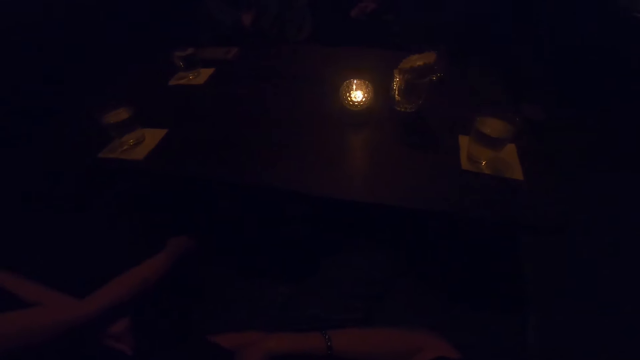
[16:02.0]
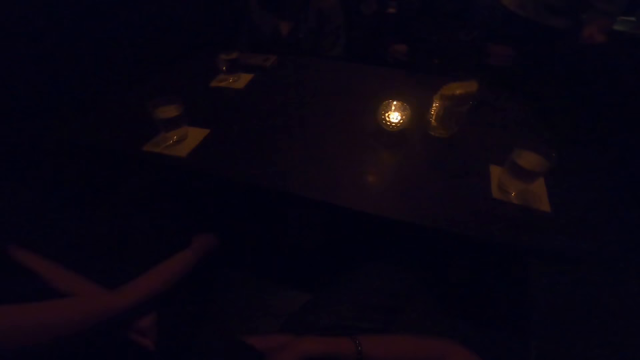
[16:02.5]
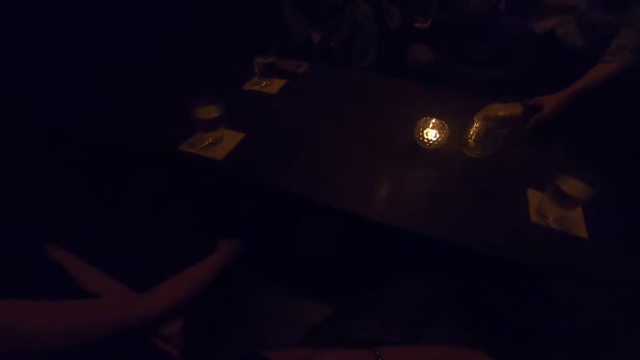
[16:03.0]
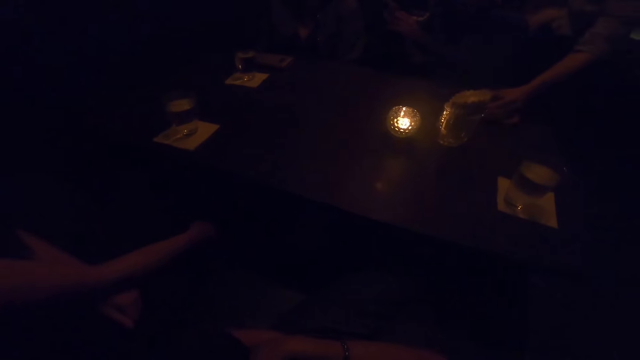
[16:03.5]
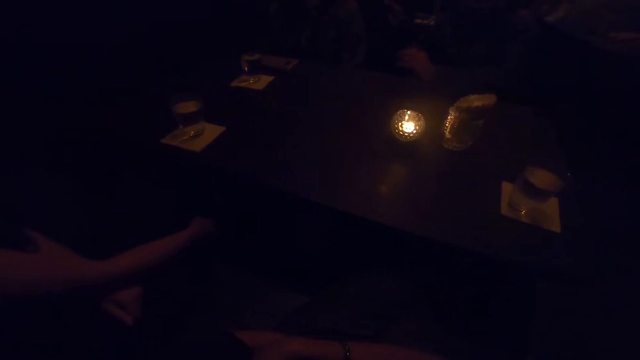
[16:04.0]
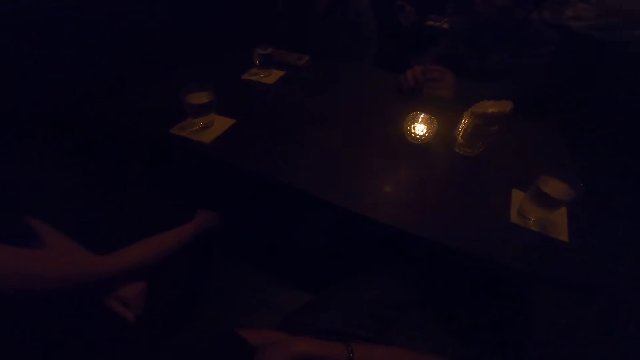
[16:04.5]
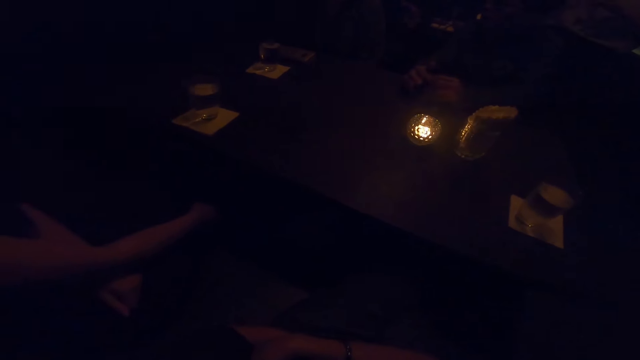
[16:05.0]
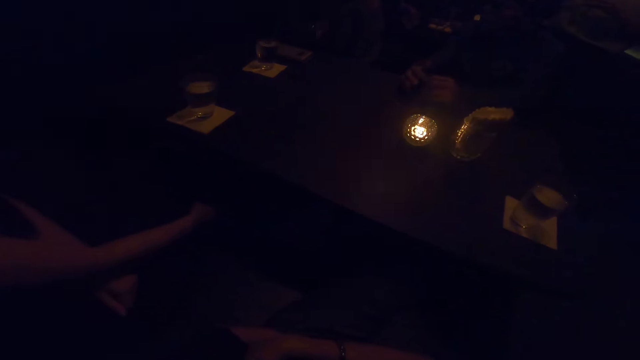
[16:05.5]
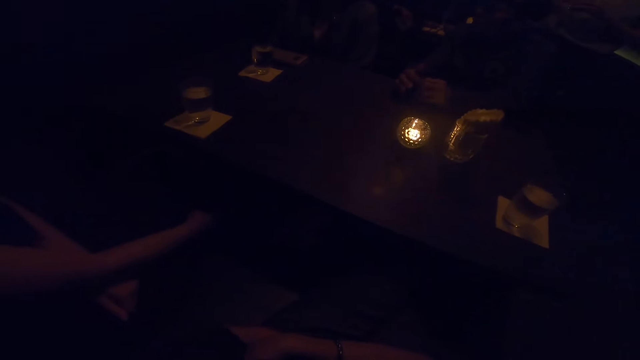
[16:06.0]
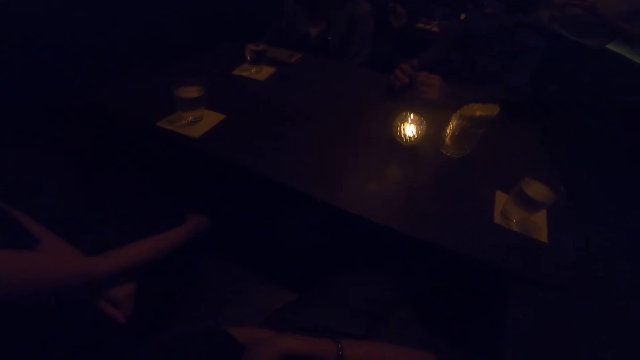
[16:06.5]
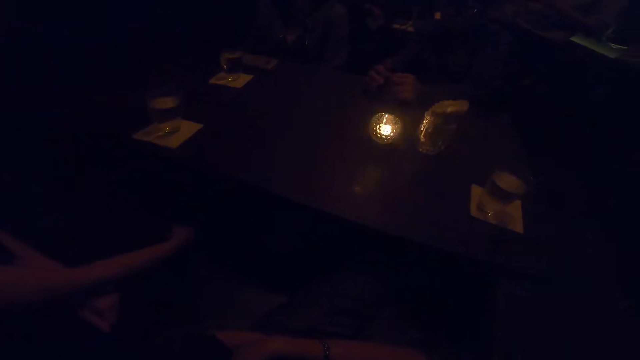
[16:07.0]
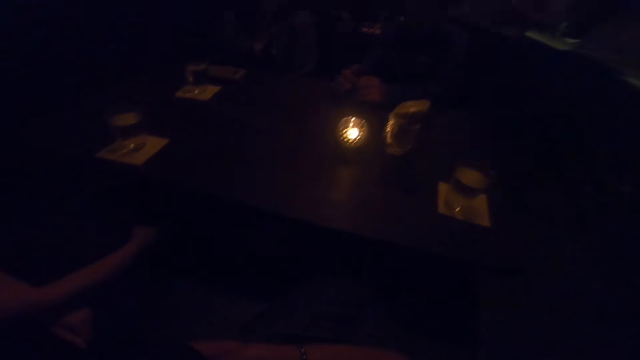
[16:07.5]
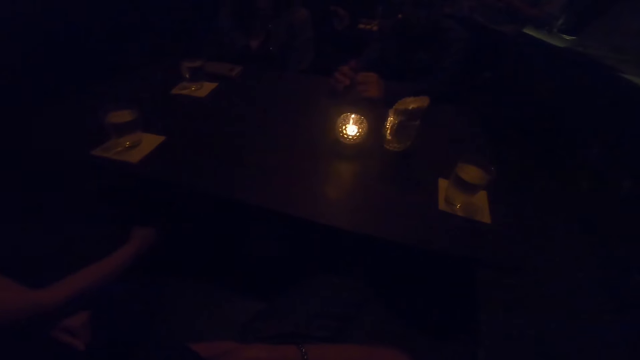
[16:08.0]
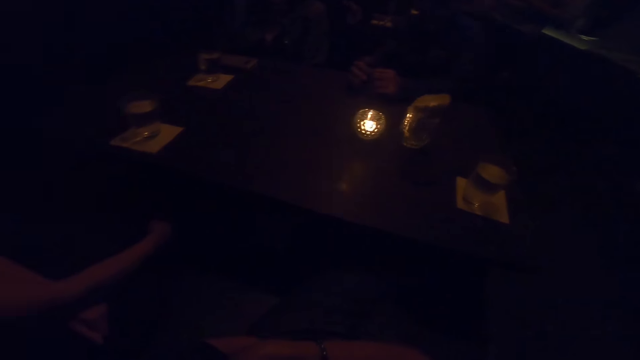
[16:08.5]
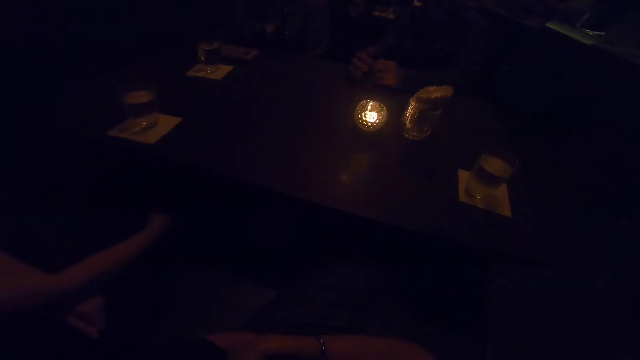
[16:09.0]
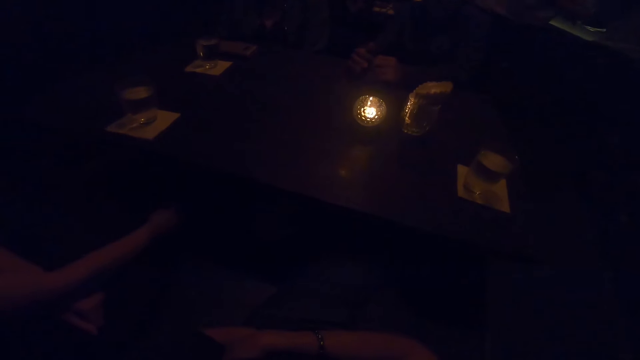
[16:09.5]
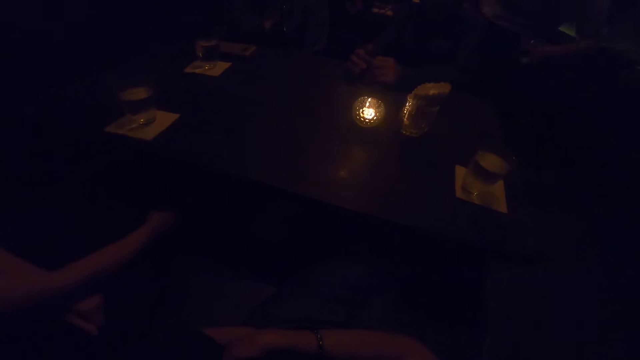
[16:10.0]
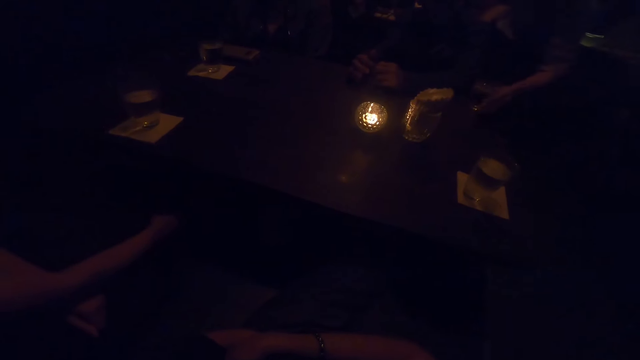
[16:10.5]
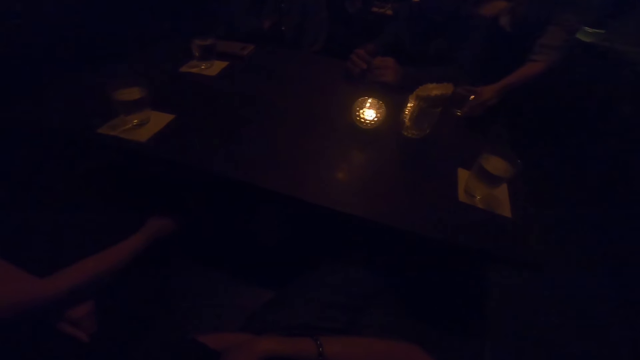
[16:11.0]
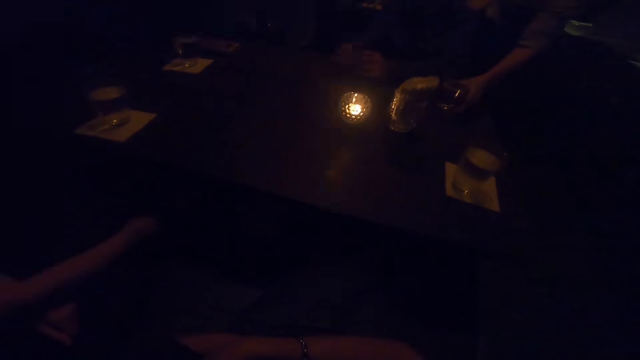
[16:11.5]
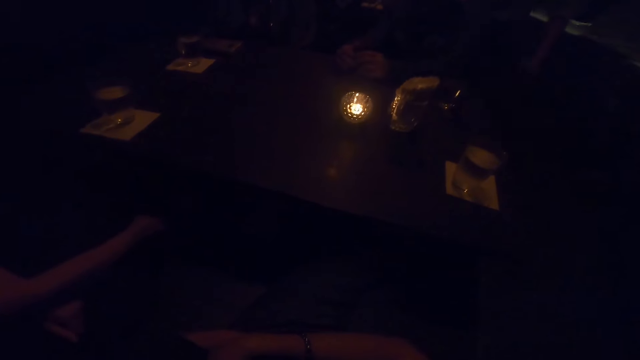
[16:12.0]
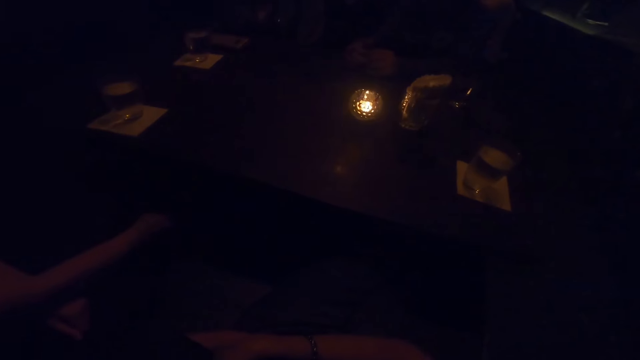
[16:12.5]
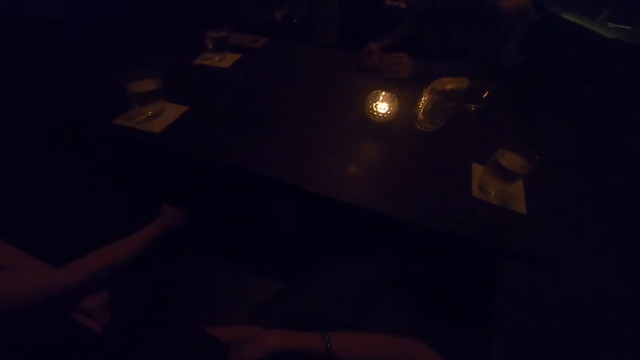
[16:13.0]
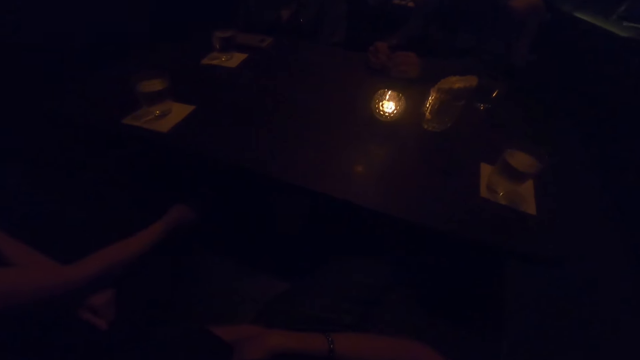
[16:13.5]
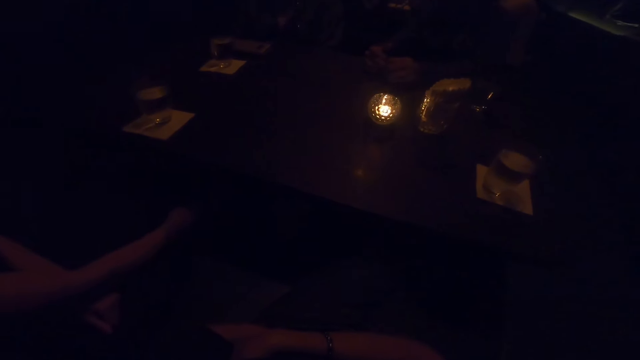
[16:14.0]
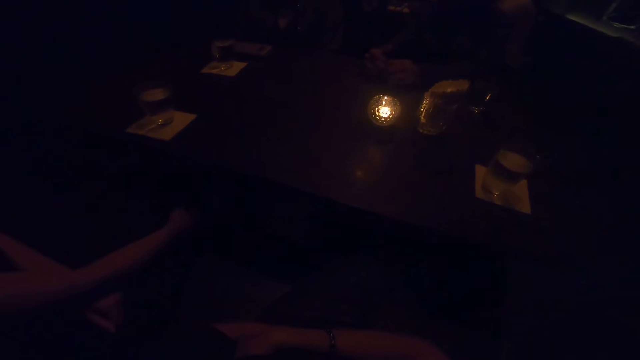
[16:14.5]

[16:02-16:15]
A woman picks up a cup of water from the table with her left hand. The woman drops the cup of water on the table with her left hand.

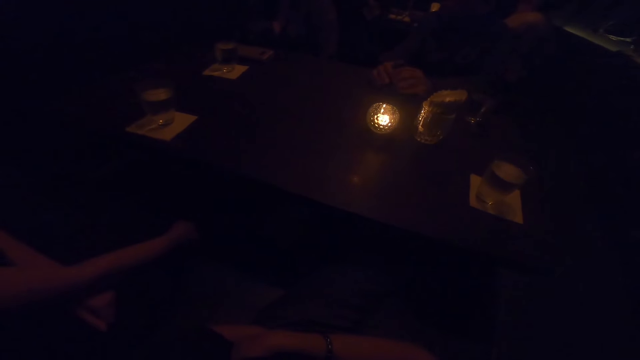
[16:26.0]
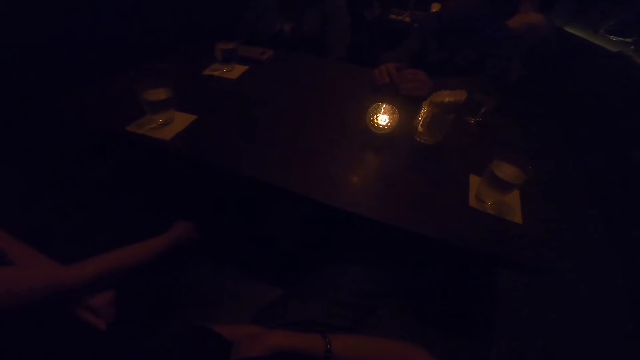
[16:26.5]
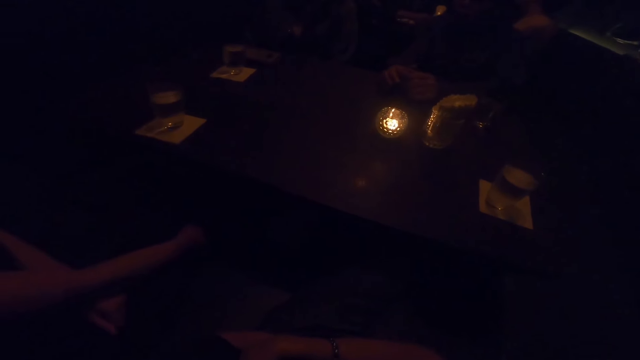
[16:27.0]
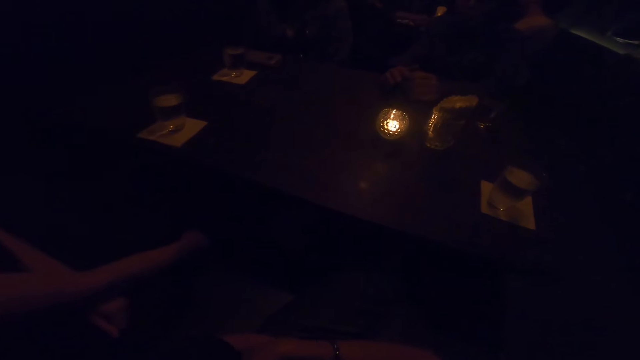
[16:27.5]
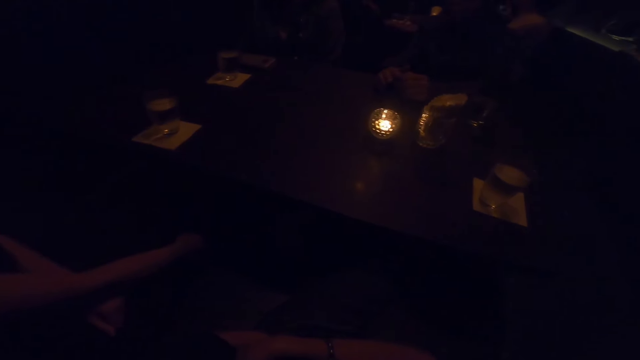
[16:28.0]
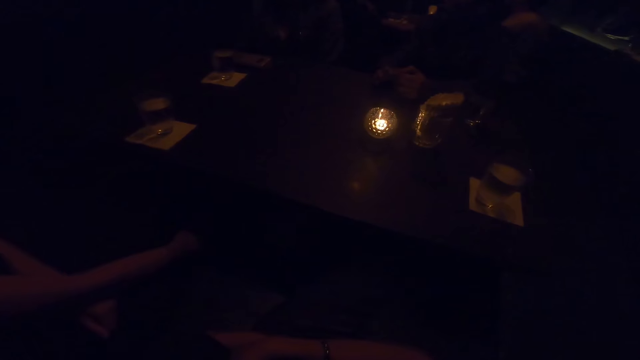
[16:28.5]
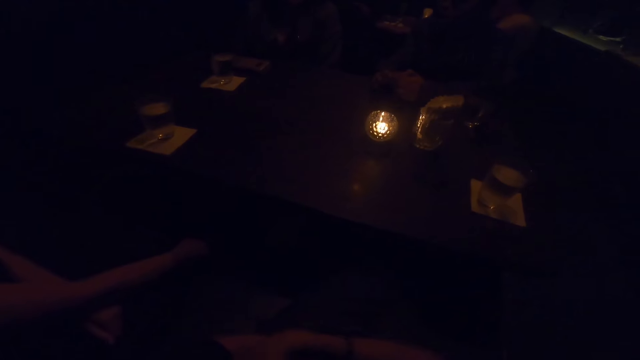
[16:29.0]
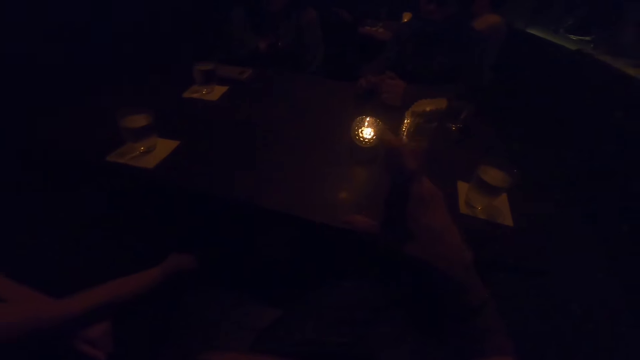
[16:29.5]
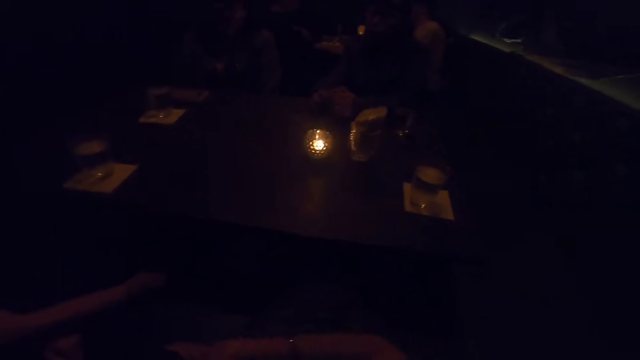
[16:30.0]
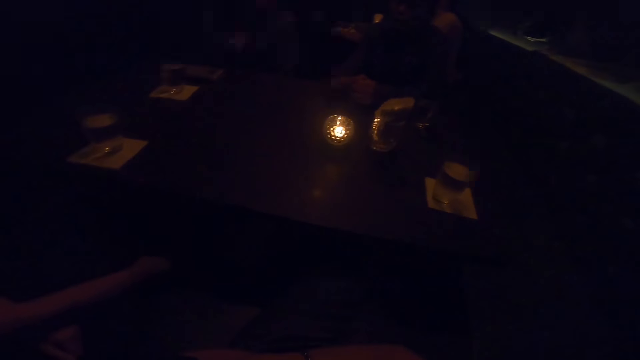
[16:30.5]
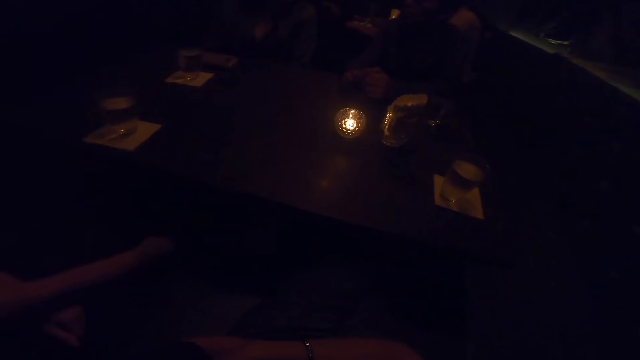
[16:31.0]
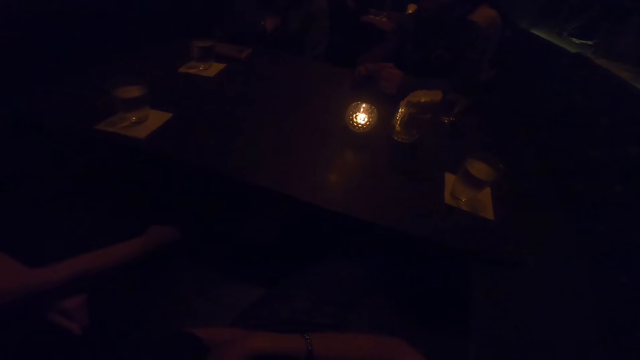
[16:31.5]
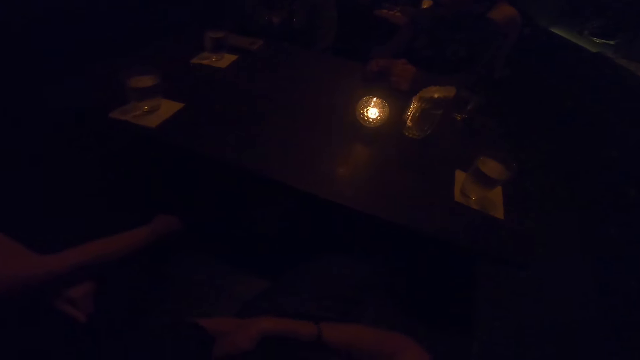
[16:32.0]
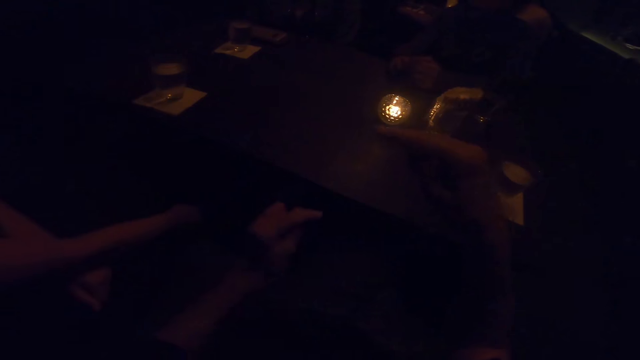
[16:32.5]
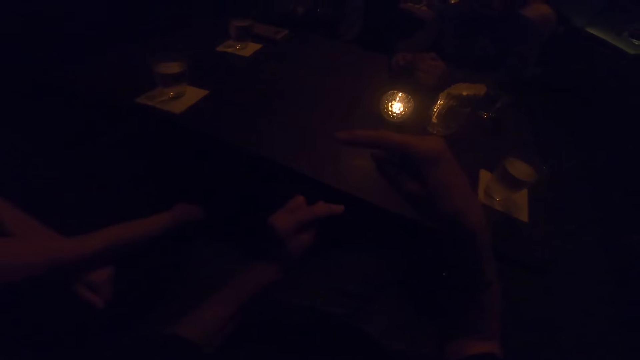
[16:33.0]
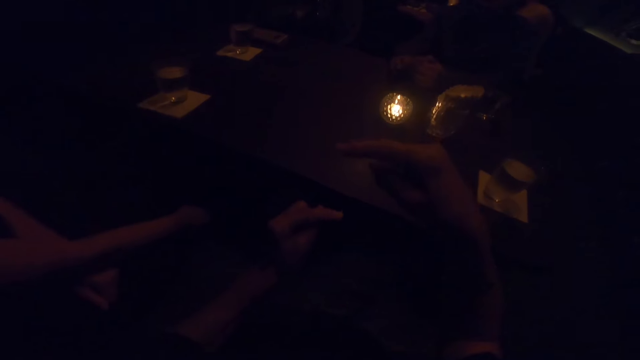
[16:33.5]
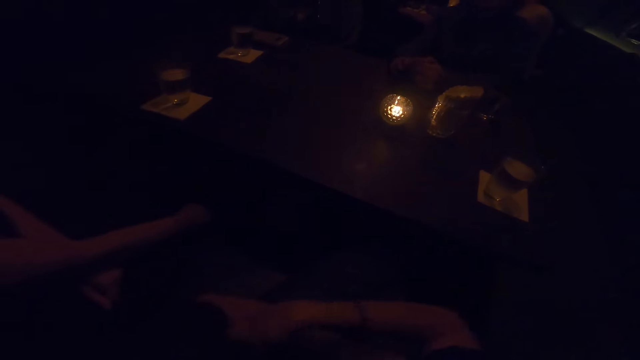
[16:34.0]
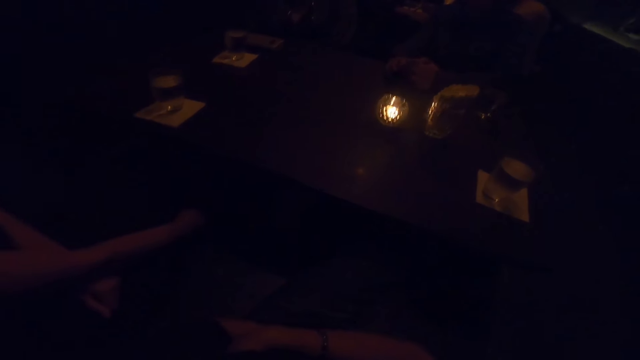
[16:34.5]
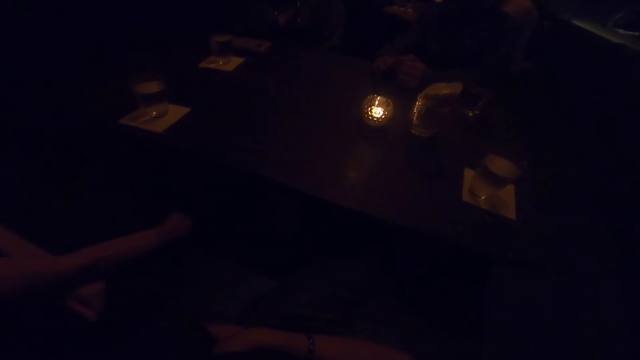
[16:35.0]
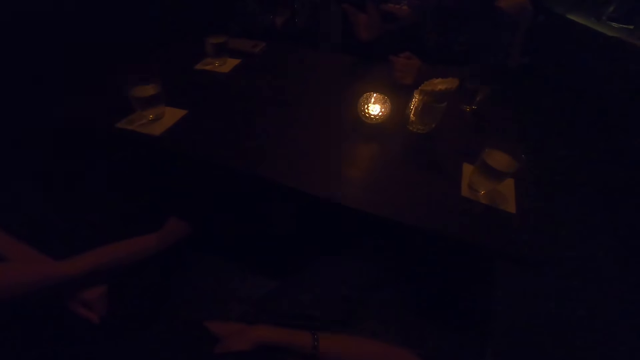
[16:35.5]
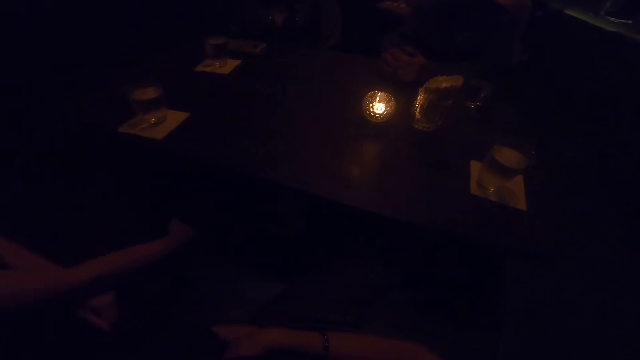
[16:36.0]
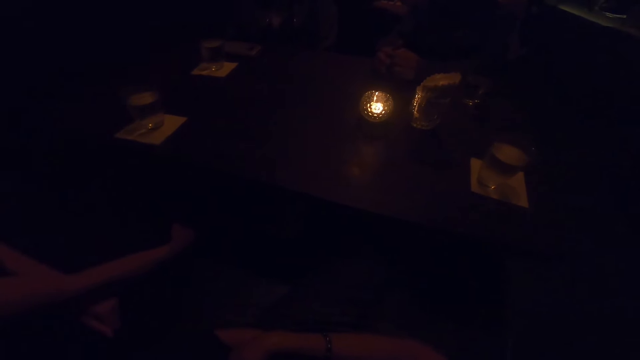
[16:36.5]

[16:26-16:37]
The camera wearer moves her hands. She raises her hands. A man moves his hands.
